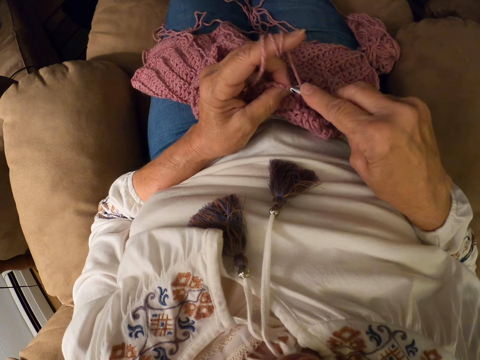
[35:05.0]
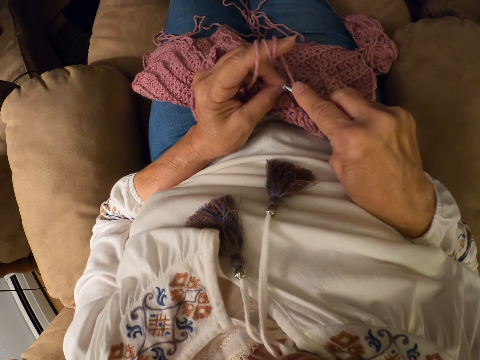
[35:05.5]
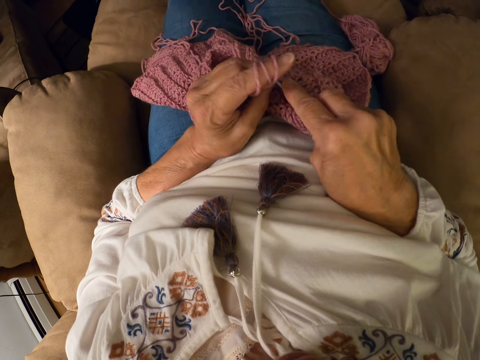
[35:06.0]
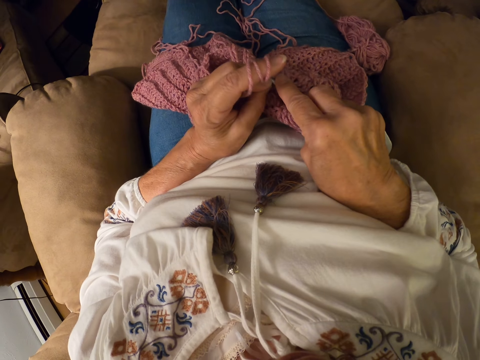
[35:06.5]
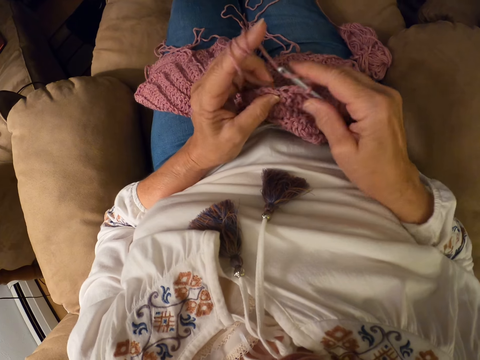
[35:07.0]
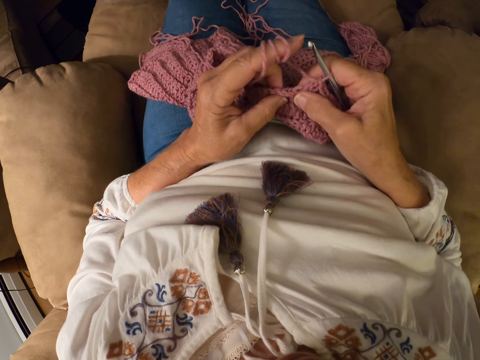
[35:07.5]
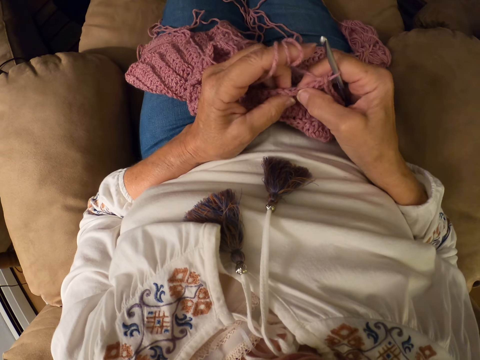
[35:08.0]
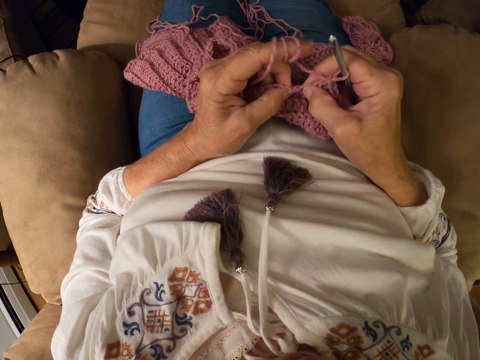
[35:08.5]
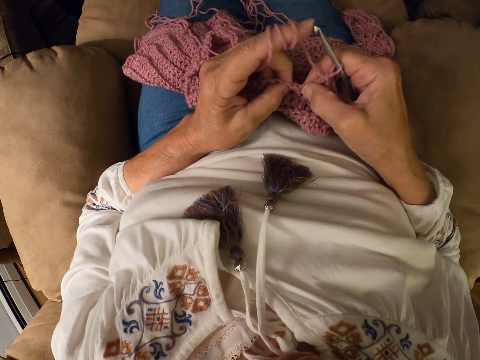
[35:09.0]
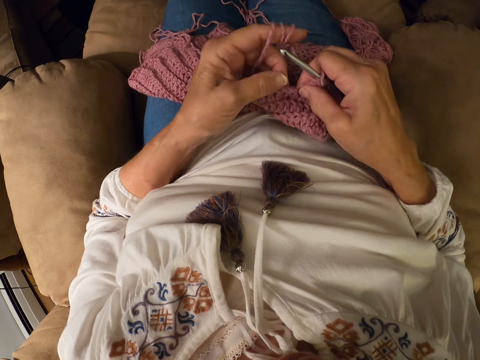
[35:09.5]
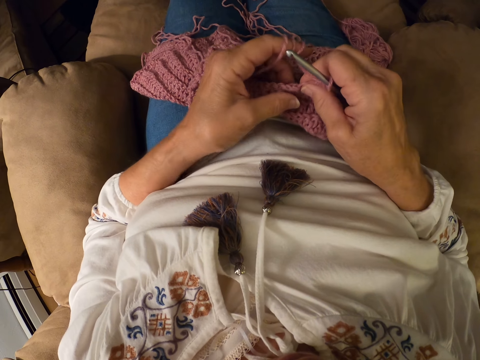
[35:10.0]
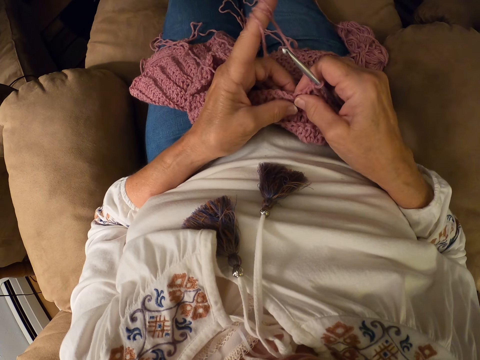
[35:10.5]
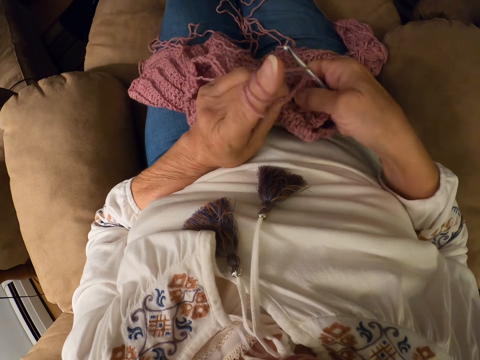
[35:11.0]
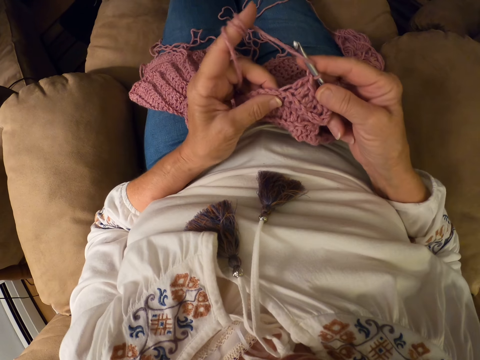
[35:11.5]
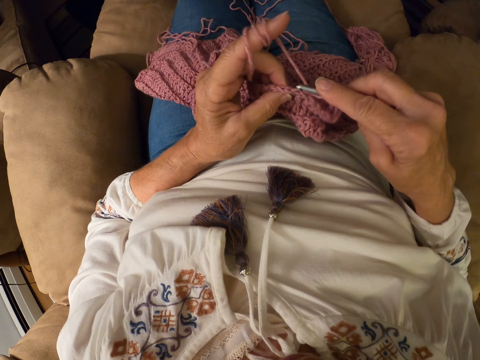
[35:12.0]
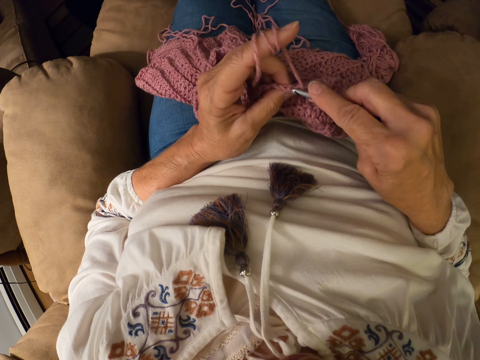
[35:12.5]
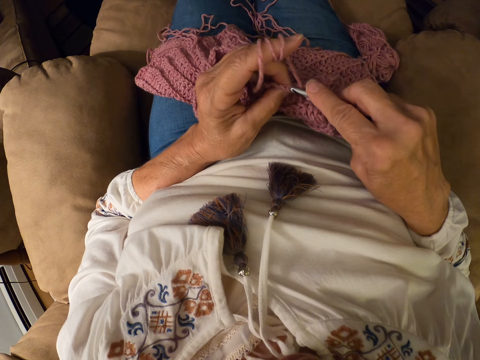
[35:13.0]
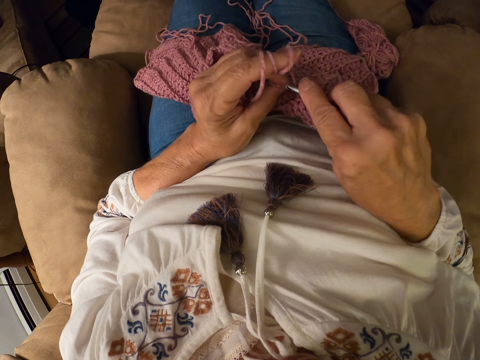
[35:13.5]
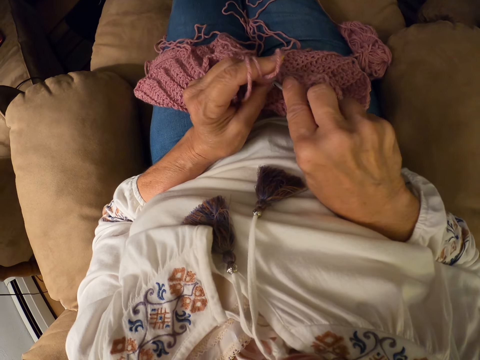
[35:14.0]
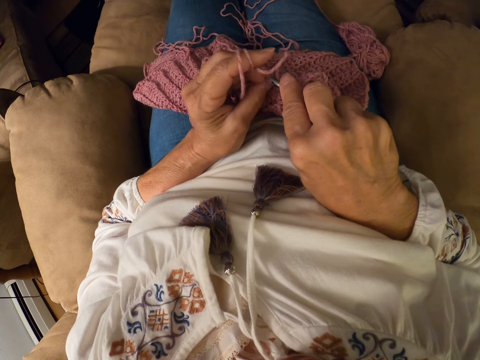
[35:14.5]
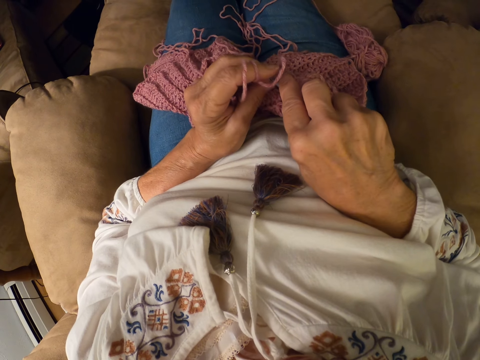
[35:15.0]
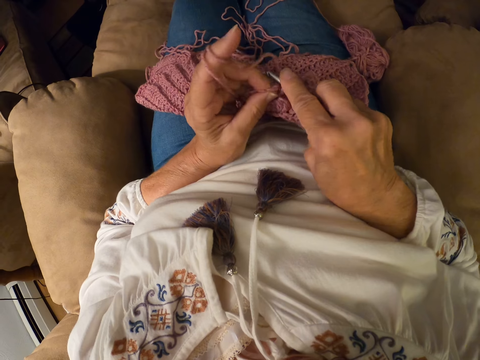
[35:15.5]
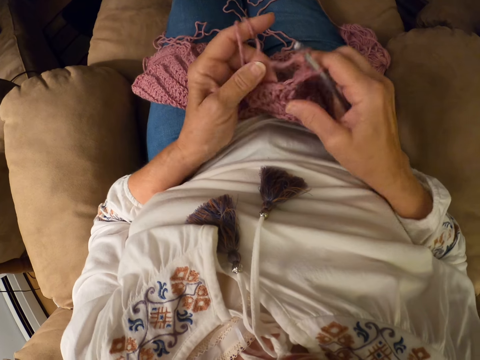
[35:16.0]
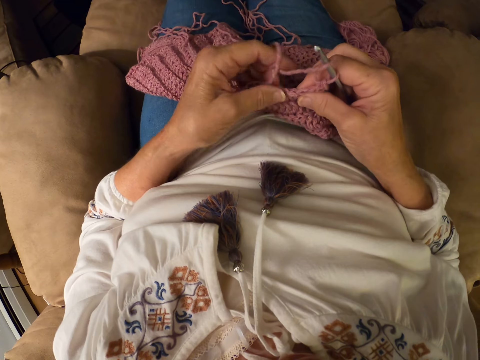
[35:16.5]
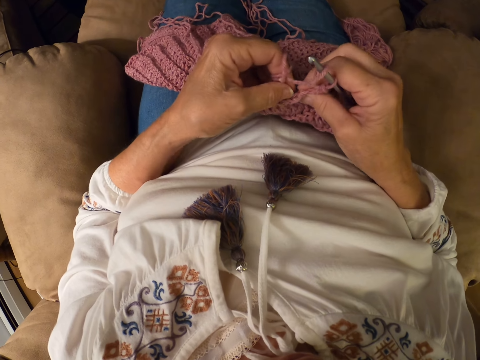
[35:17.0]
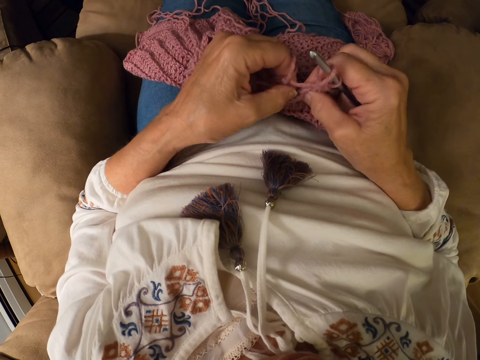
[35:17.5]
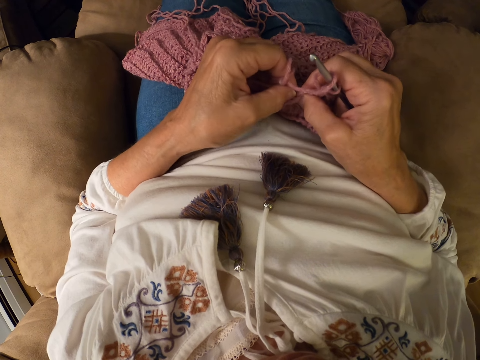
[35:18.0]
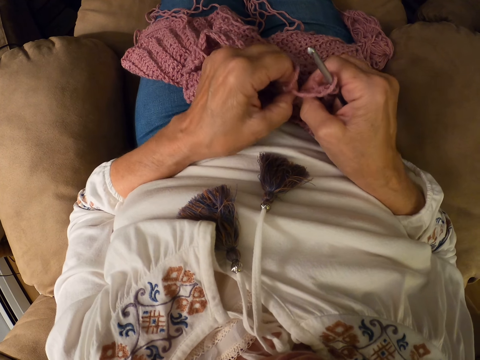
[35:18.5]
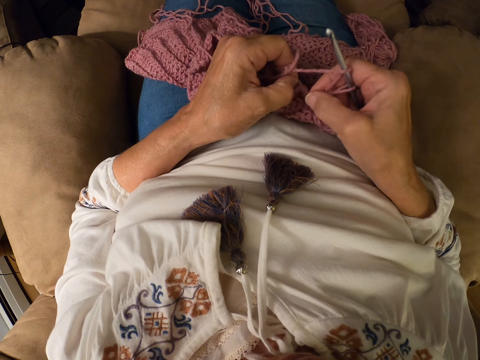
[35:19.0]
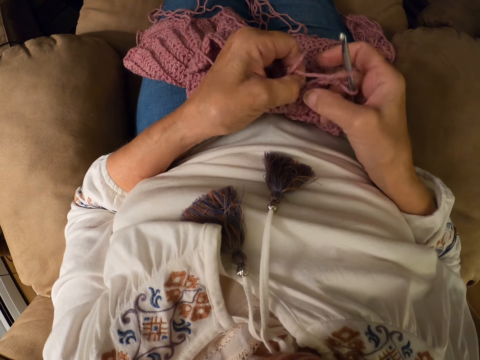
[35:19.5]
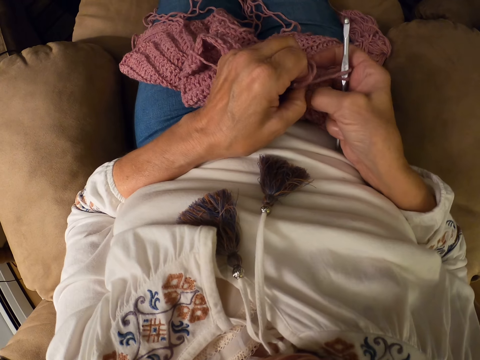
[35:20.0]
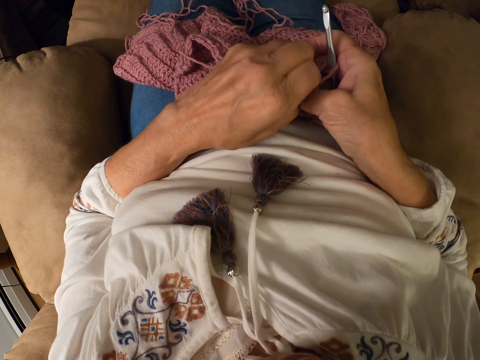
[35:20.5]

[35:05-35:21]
The camera wearer prepares a woolen garment. She knits. She untangles the crocheted yarn with her hand. She prepares the woolen garment.

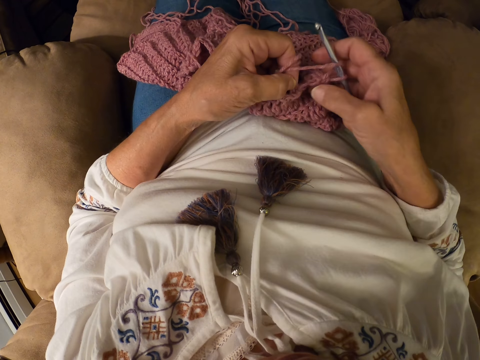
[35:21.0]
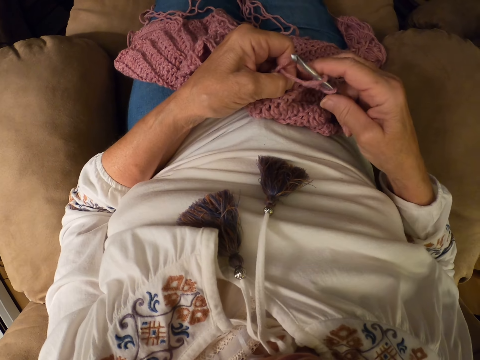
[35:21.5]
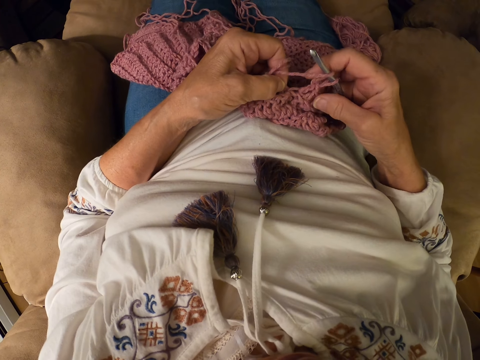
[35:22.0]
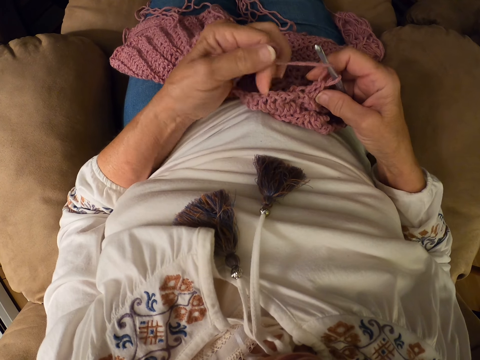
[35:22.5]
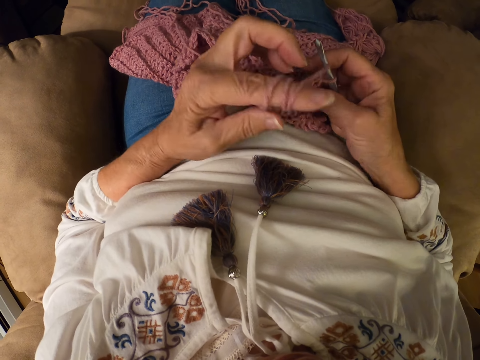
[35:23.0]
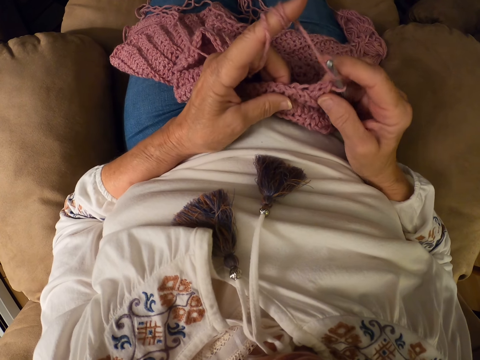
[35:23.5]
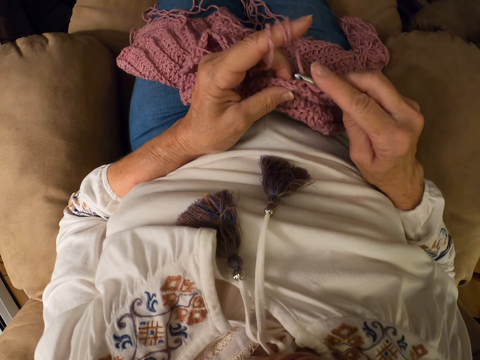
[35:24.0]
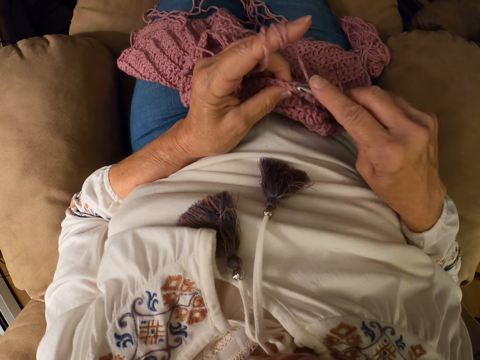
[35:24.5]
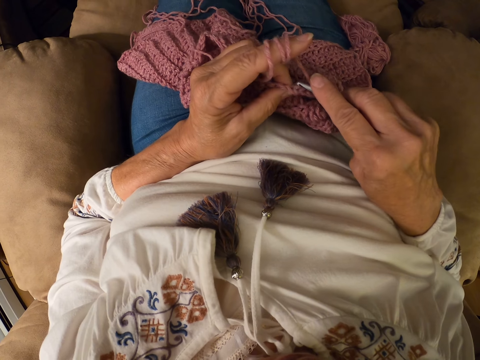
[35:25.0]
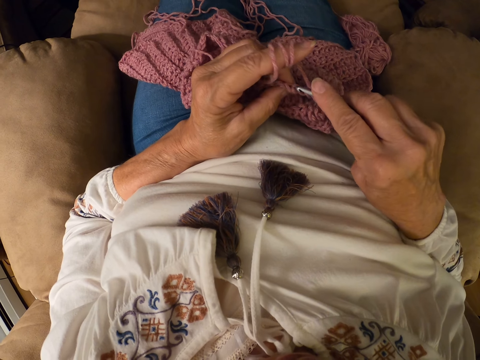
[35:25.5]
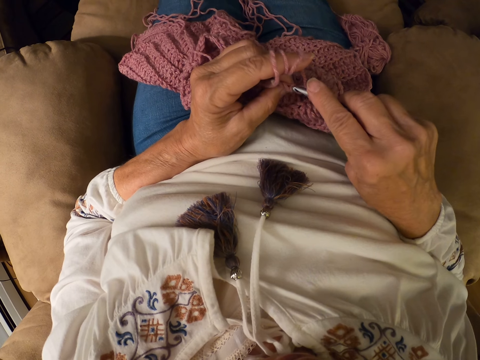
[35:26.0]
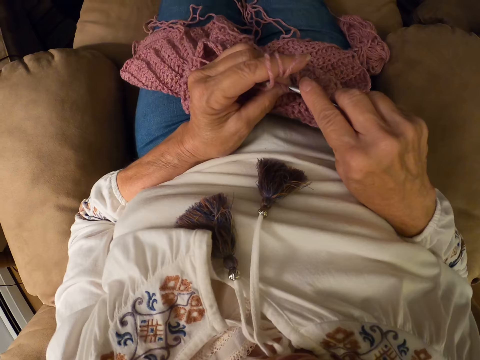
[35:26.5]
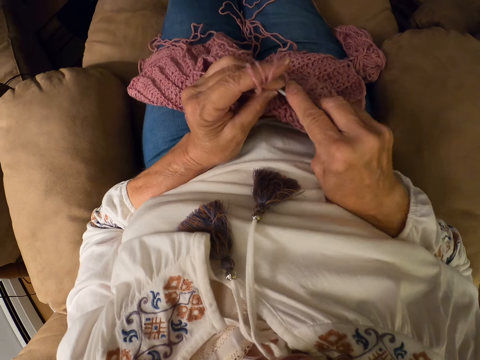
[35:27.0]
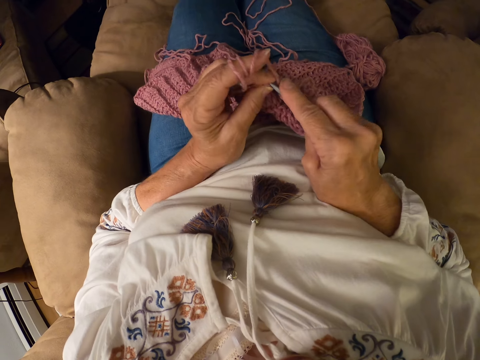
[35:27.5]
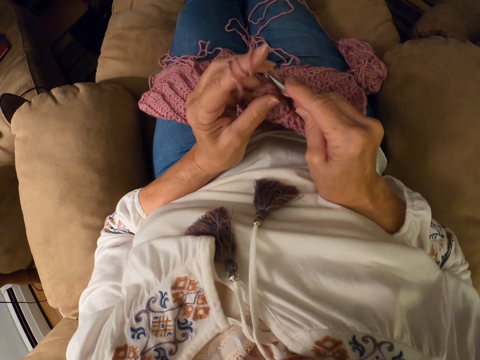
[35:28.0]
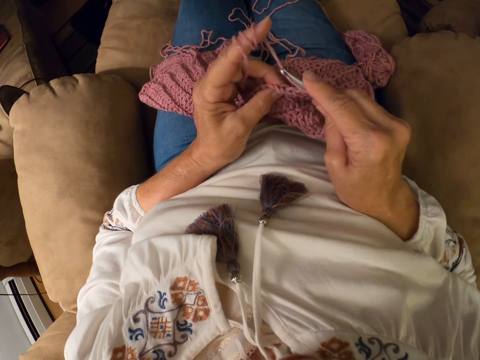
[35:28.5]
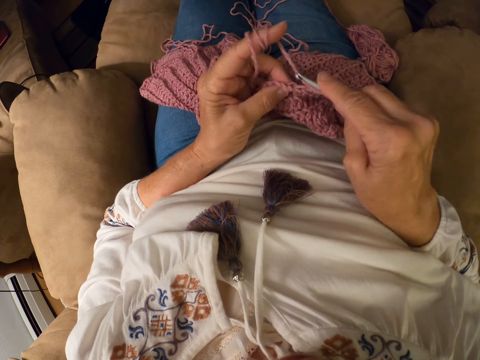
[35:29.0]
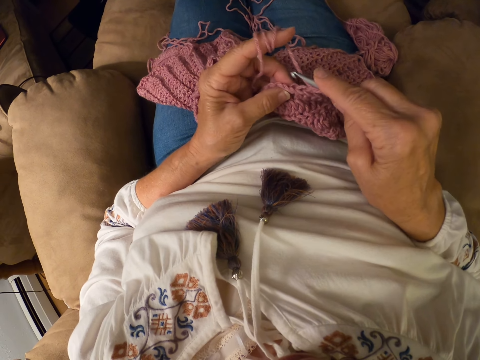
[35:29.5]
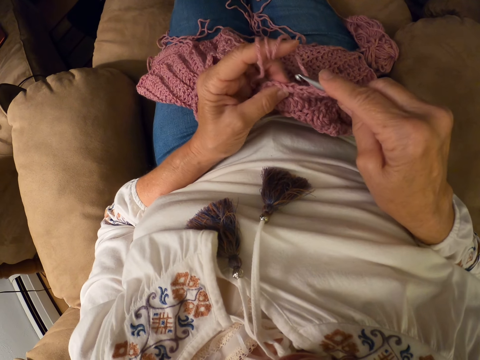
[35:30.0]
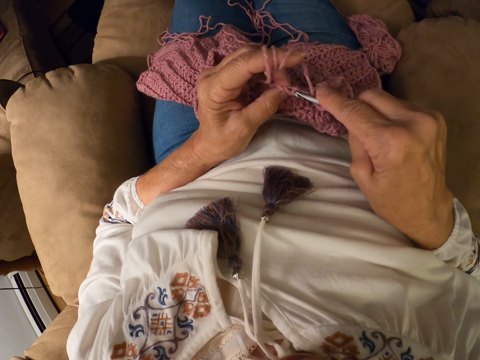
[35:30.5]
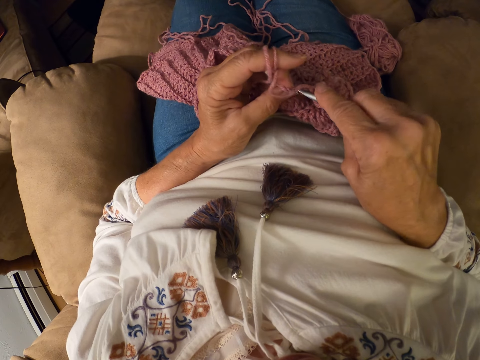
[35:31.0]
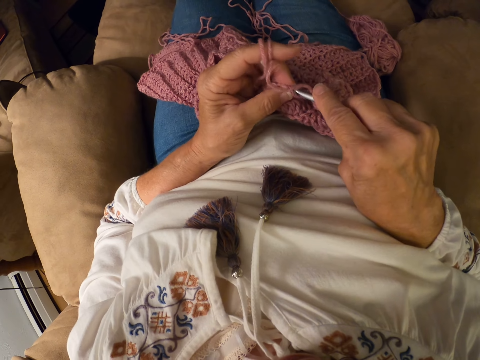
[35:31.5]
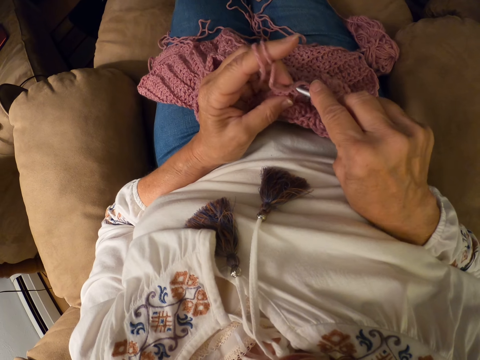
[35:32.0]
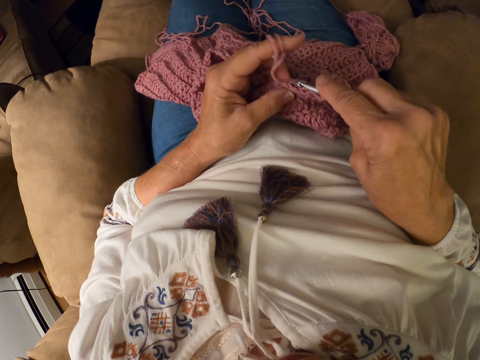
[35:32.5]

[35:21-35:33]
The camera wearer rolls the yarn with her left index finger. She knits. She crochets the yarn with the crochet hook.
